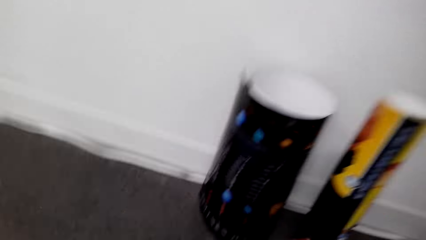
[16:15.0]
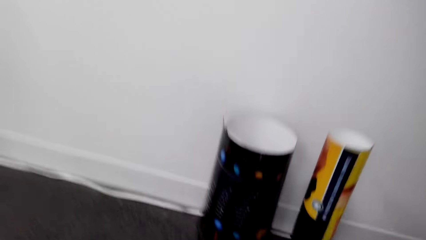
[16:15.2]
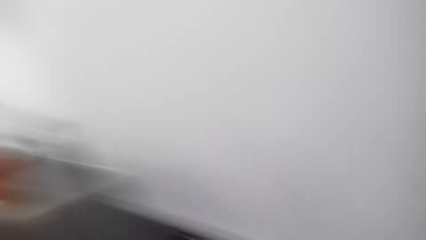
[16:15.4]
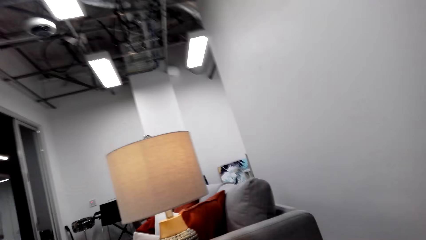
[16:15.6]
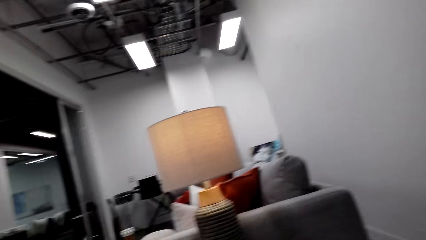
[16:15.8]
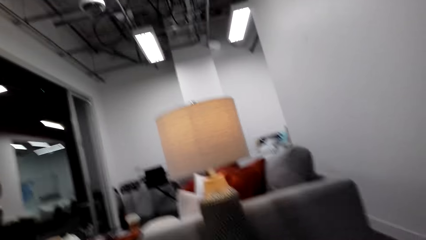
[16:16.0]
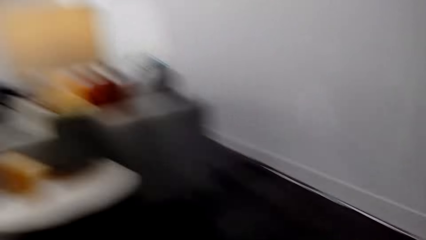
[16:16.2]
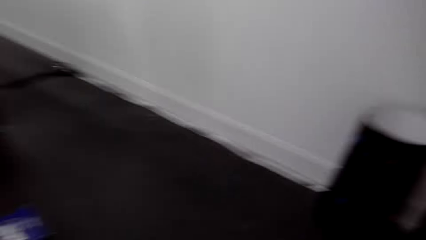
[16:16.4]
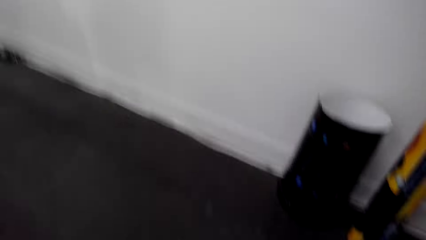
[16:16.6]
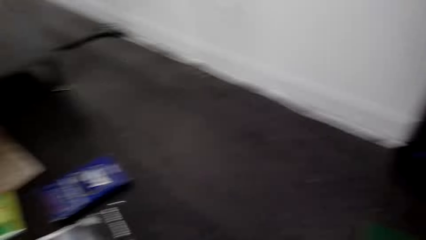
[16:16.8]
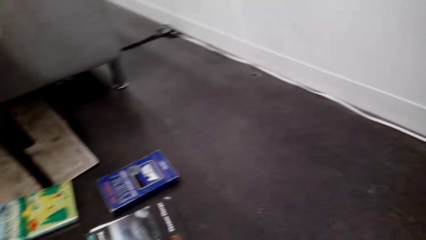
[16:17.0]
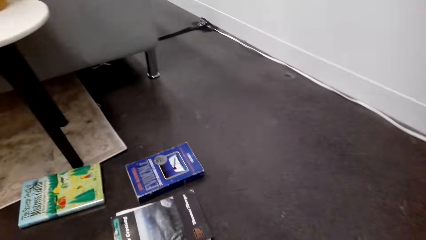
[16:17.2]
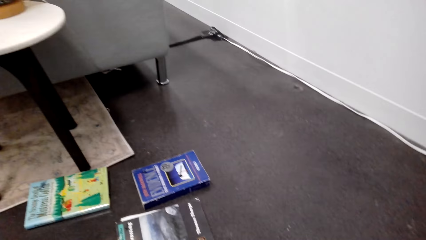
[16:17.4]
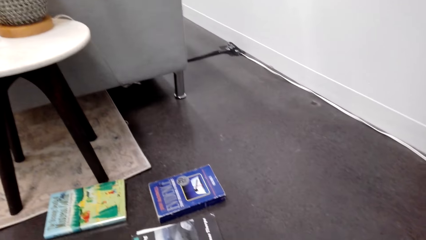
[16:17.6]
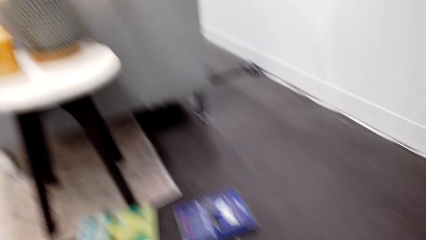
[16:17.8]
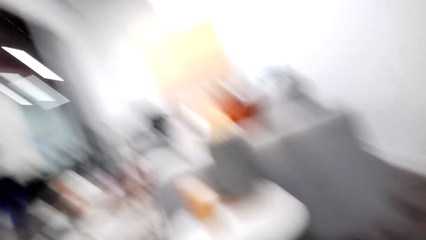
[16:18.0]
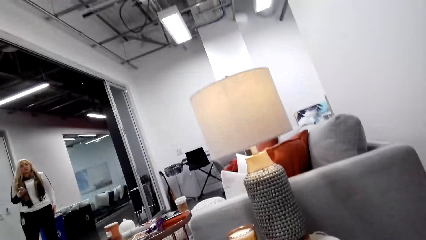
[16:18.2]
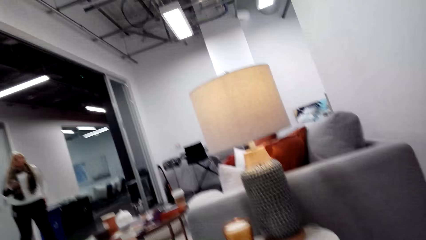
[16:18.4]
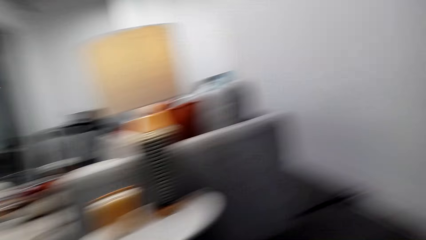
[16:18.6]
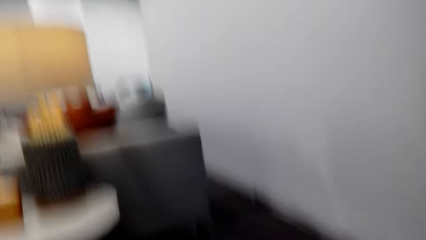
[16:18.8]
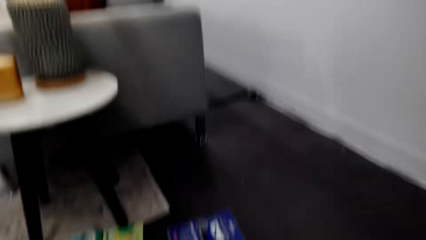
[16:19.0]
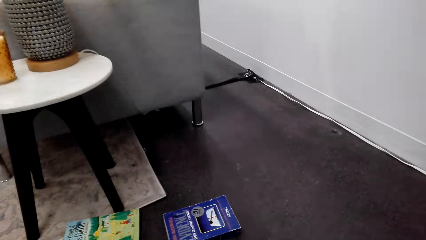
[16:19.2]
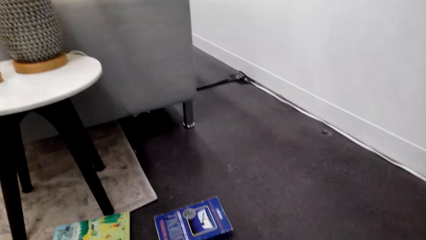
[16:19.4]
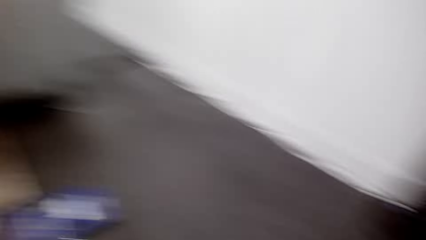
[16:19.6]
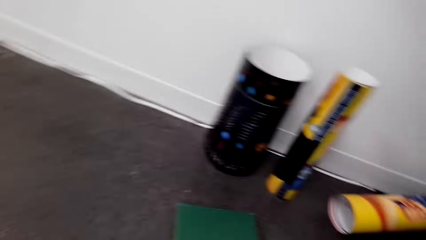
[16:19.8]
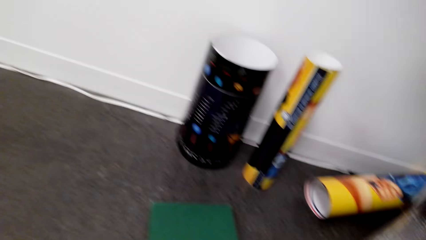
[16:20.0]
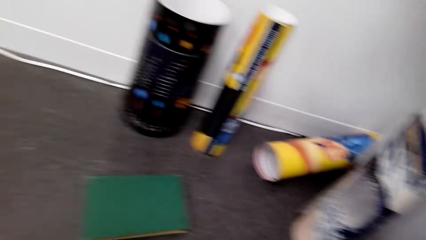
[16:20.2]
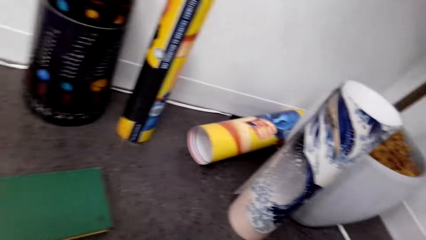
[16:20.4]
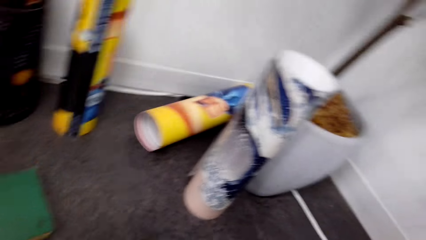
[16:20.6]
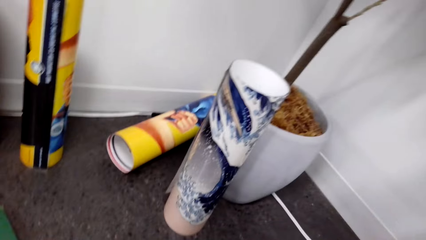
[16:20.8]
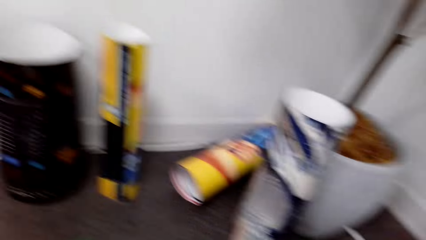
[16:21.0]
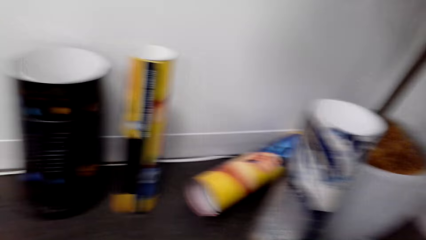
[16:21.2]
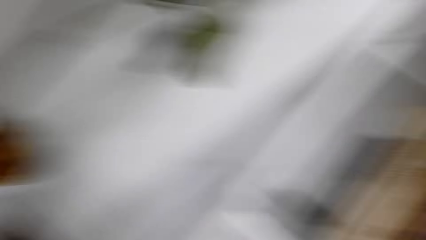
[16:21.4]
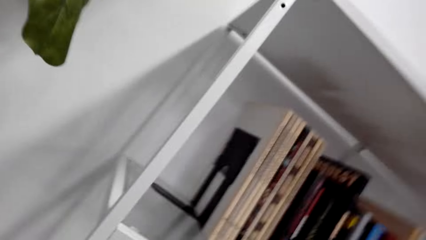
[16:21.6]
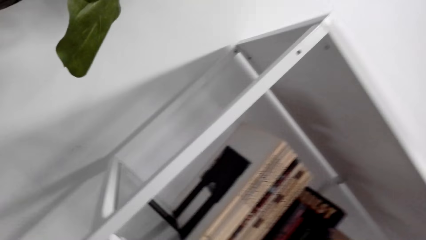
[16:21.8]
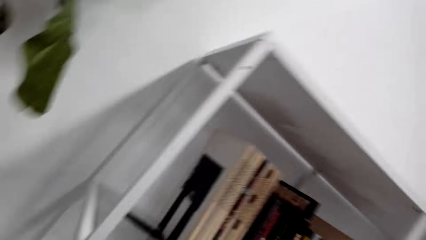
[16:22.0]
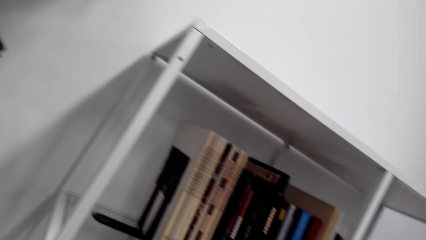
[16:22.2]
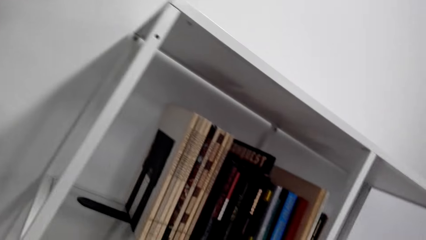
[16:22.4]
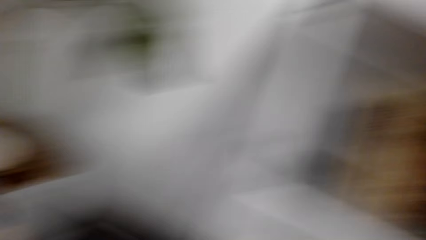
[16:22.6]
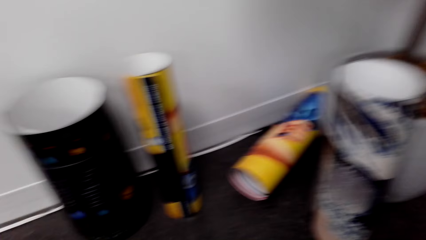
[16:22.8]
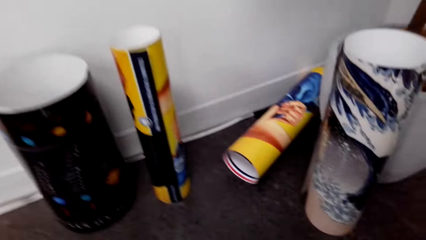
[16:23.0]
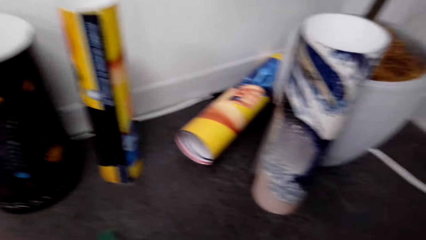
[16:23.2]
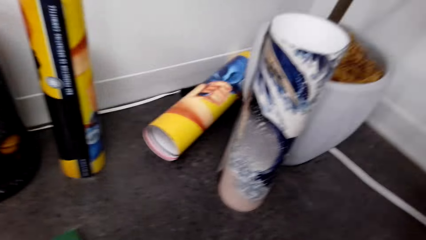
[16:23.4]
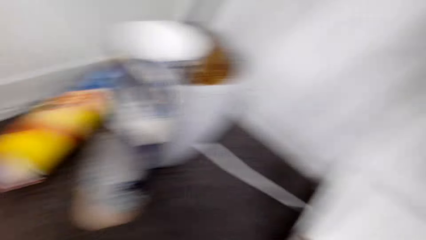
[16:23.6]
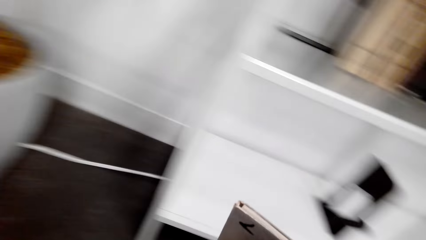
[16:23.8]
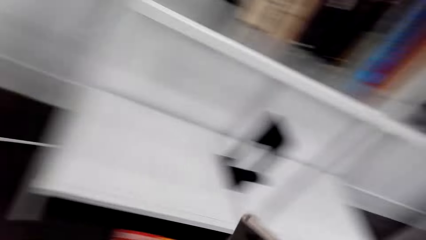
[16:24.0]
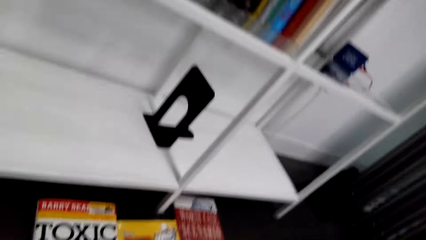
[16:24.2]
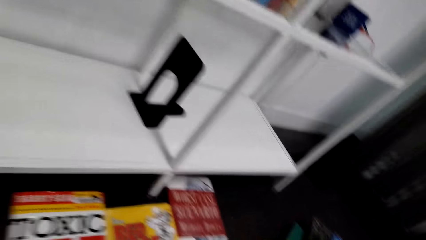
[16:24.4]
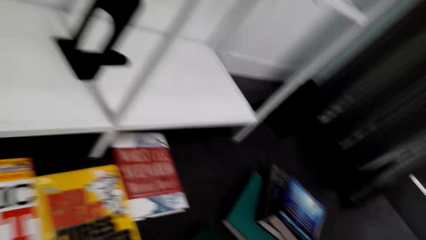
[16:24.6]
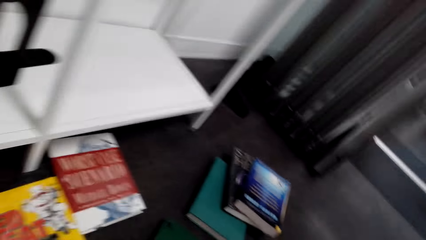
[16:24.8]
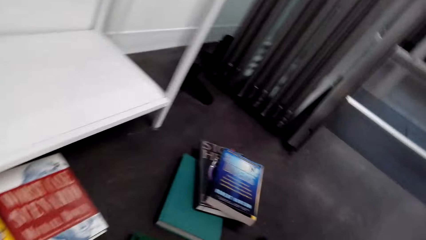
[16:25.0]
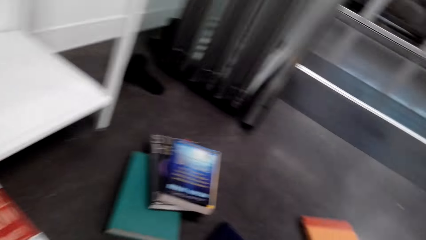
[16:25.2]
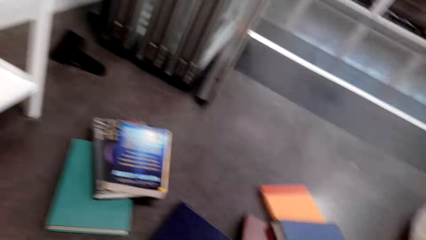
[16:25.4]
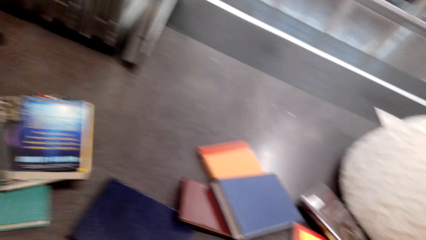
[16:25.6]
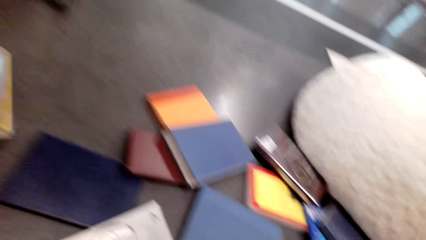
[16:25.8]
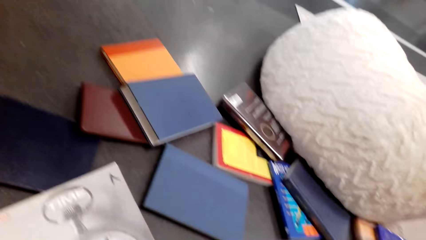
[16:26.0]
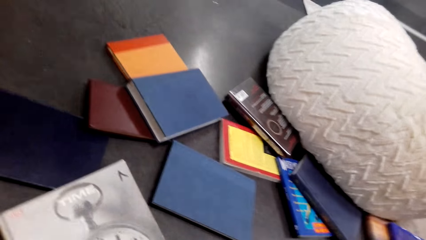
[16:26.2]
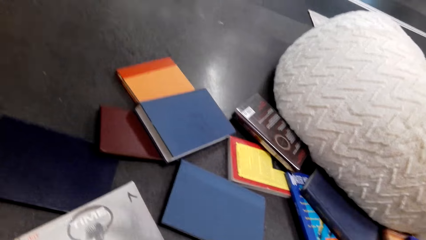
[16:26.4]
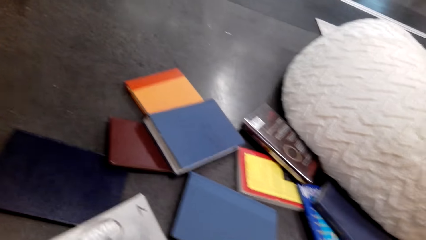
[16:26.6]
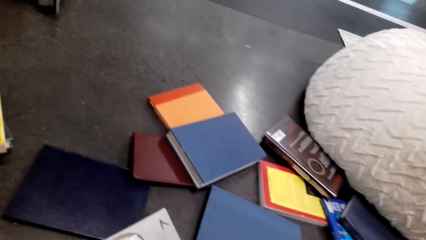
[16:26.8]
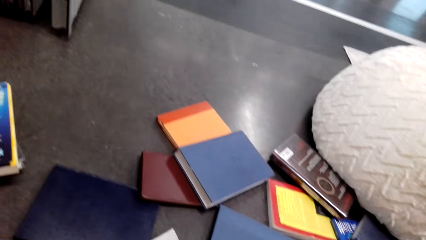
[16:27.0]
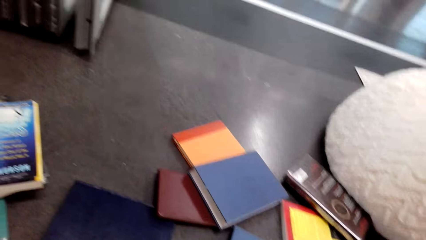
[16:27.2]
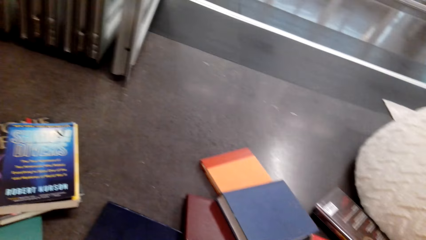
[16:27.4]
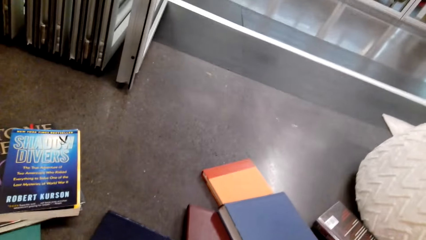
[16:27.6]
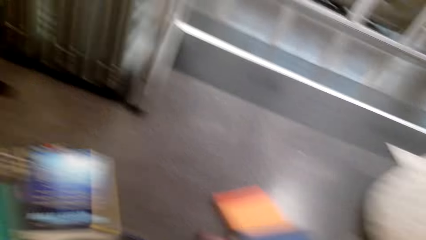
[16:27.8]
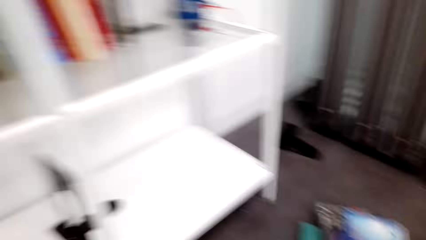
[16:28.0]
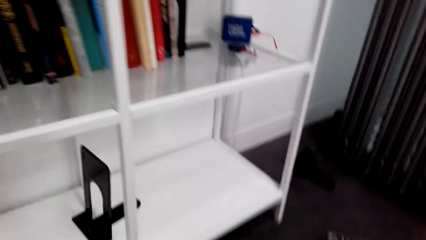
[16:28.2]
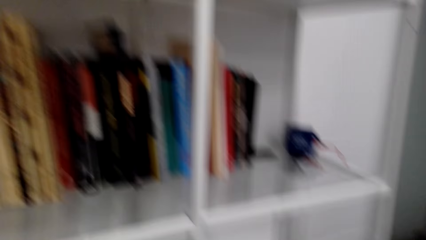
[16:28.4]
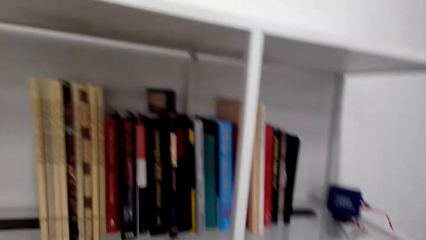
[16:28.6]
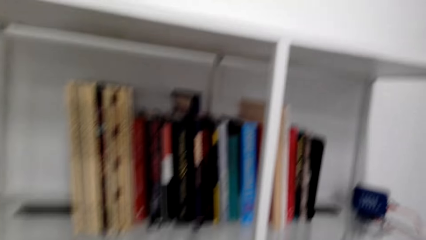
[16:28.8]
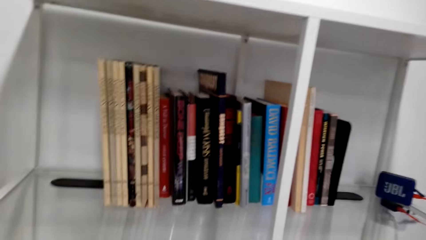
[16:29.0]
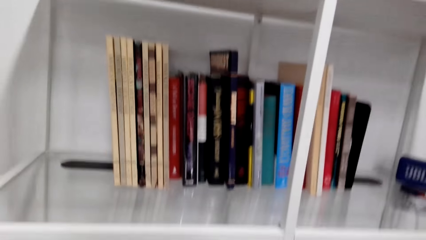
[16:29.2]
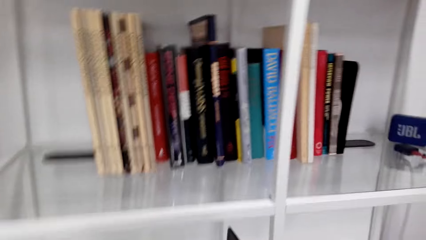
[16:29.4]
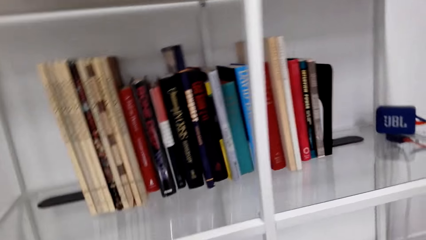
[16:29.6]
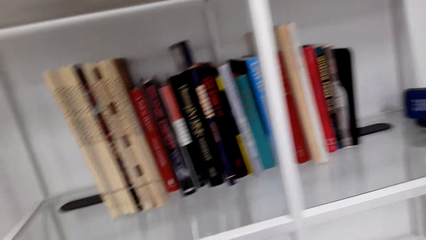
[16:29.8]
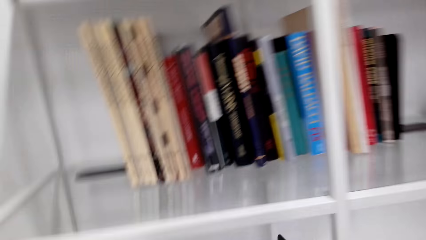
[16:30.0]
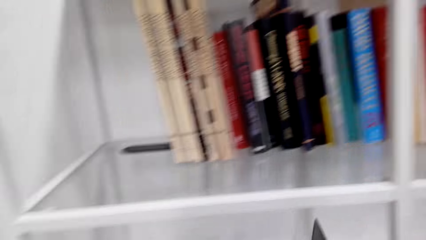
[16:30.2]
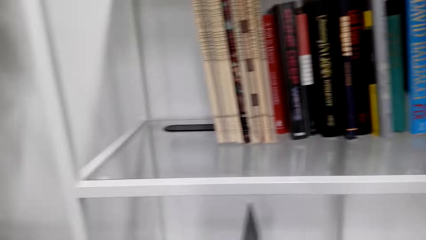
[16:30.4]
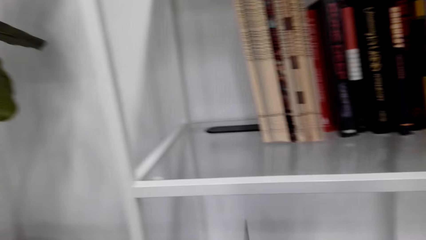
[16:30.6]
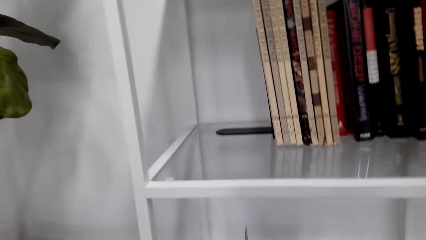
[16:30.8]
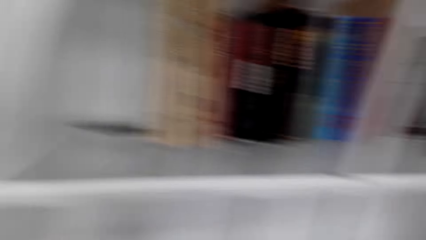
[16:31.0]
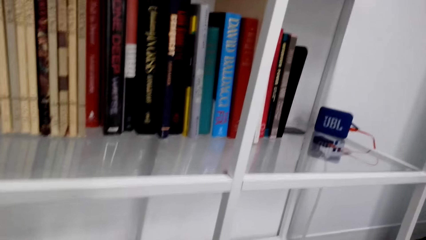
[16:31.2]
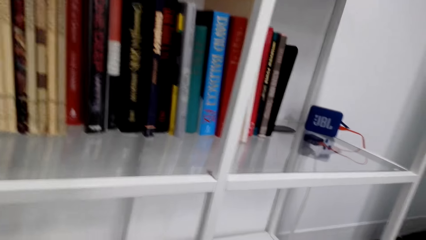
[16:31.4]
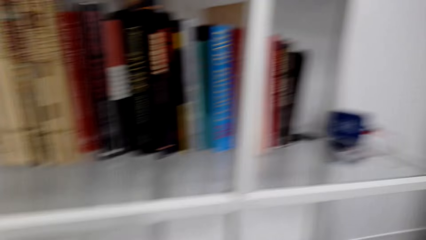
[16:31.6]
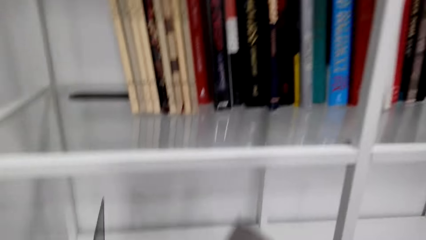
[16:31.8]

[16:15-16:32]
The camera wearer looks around. They converse with a lady.
